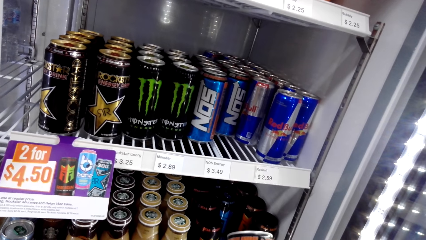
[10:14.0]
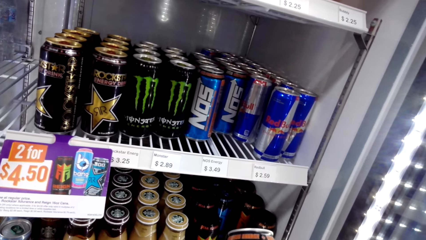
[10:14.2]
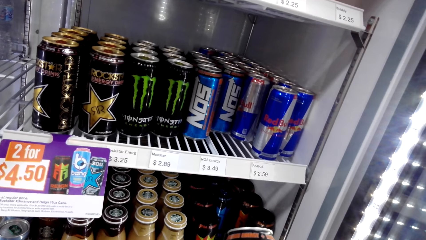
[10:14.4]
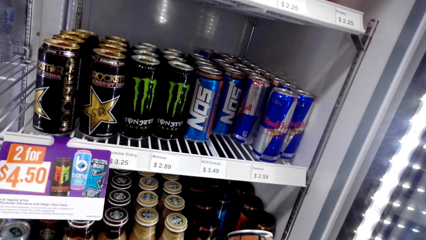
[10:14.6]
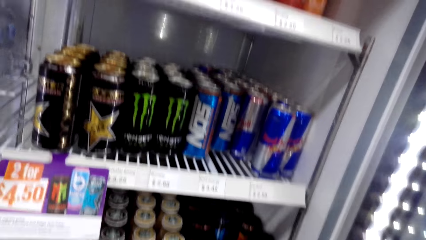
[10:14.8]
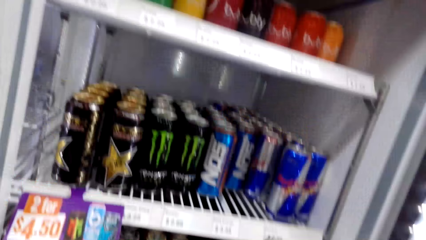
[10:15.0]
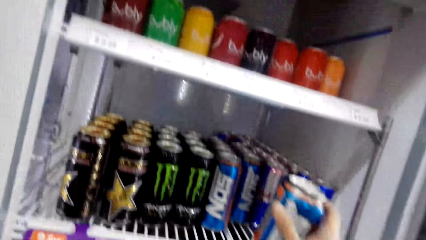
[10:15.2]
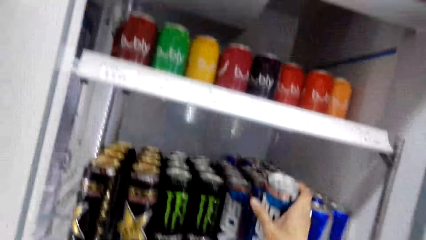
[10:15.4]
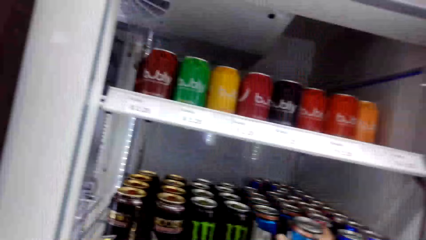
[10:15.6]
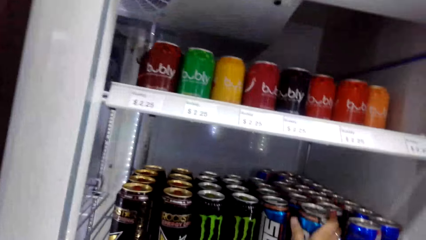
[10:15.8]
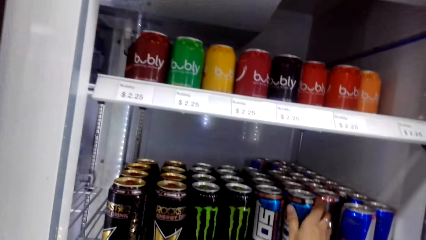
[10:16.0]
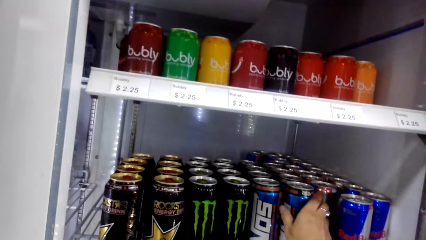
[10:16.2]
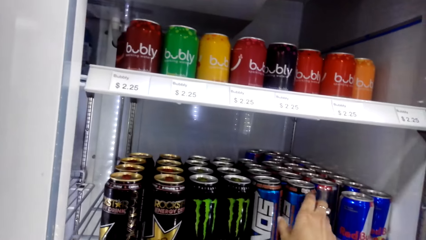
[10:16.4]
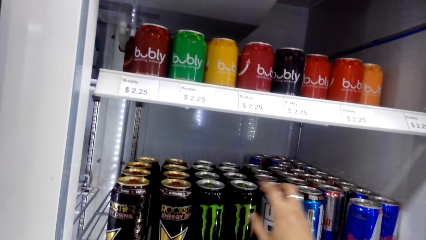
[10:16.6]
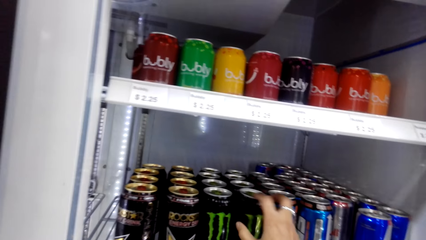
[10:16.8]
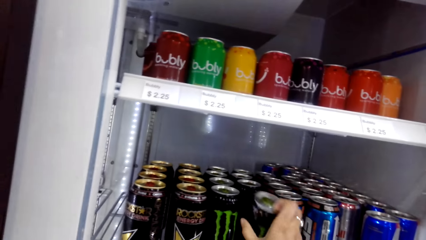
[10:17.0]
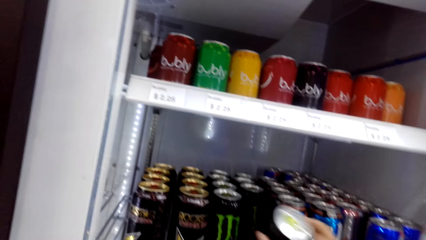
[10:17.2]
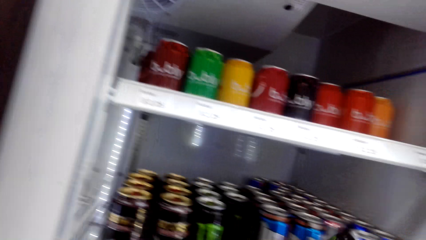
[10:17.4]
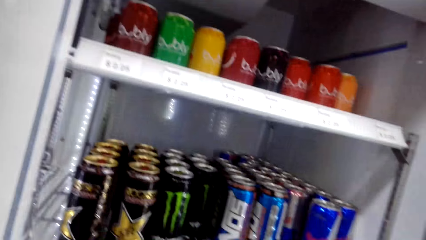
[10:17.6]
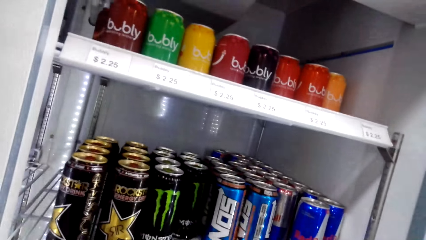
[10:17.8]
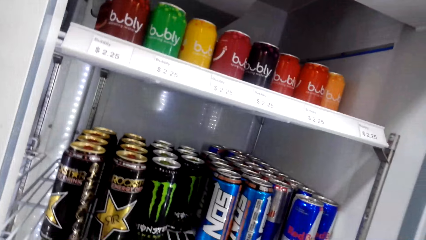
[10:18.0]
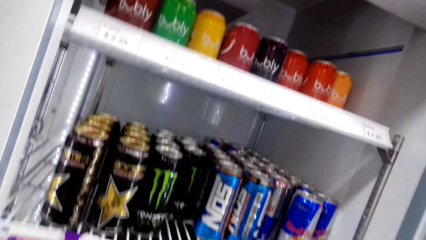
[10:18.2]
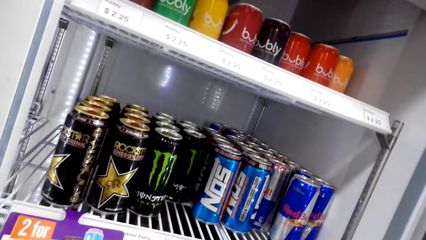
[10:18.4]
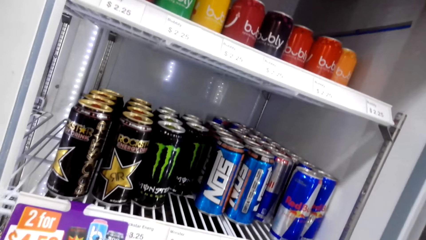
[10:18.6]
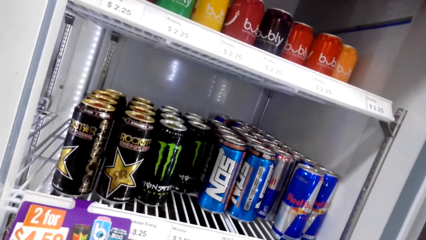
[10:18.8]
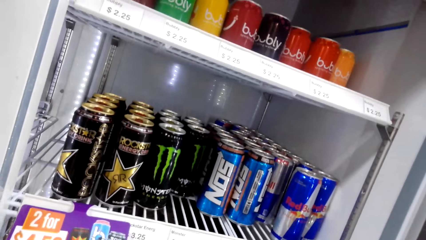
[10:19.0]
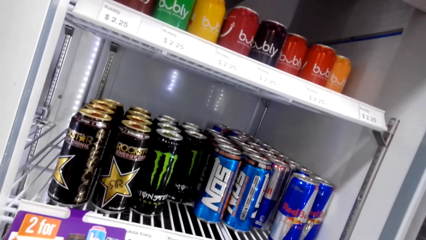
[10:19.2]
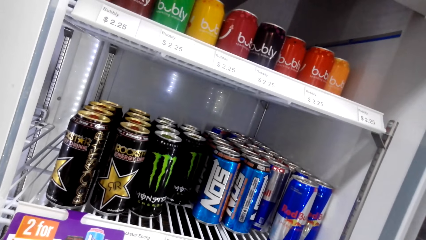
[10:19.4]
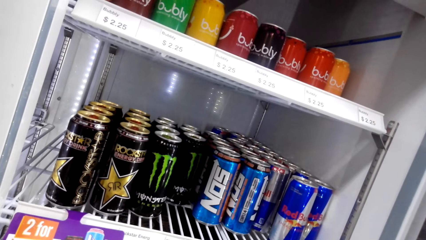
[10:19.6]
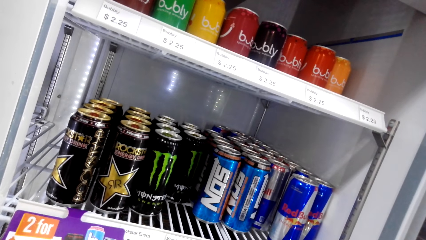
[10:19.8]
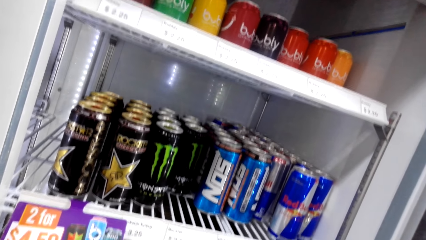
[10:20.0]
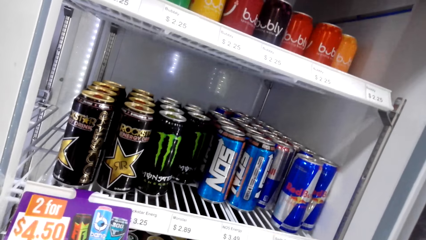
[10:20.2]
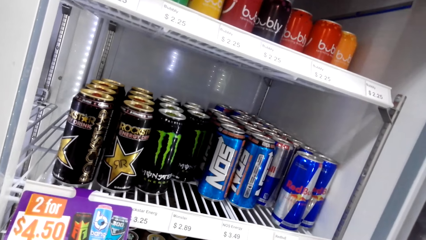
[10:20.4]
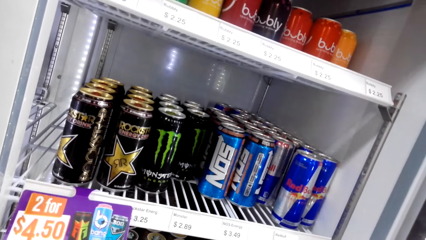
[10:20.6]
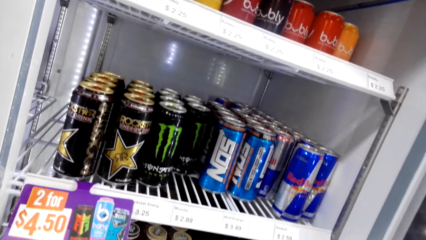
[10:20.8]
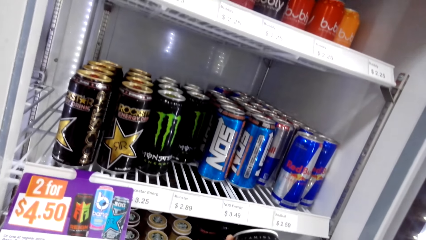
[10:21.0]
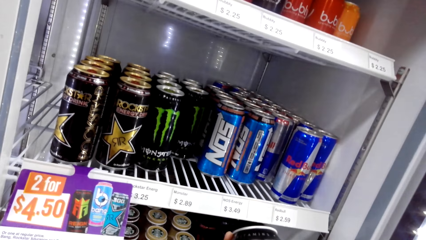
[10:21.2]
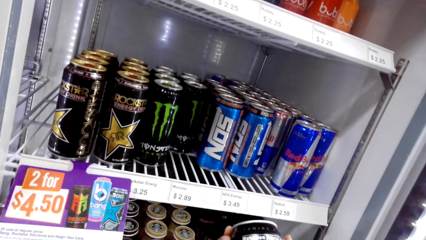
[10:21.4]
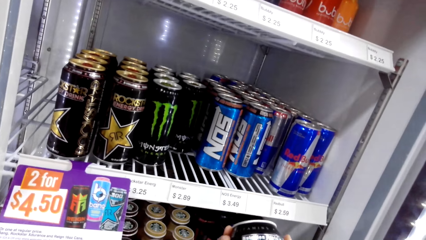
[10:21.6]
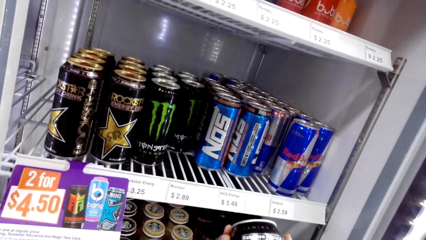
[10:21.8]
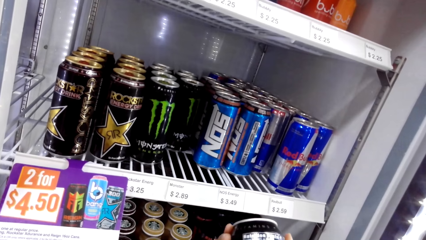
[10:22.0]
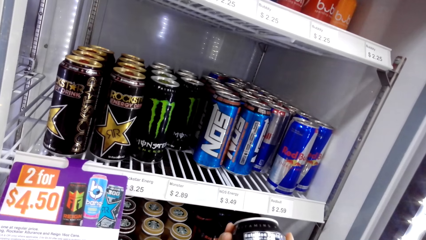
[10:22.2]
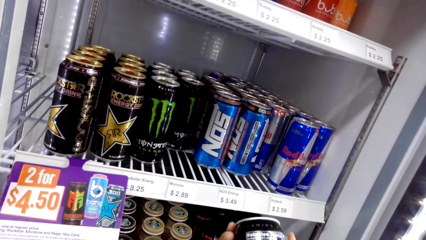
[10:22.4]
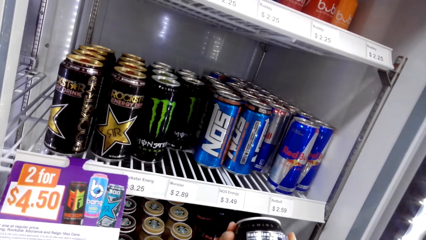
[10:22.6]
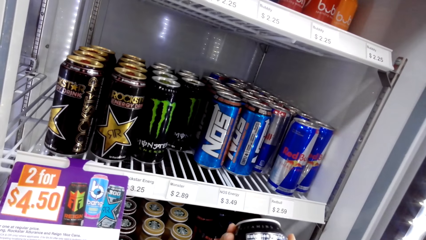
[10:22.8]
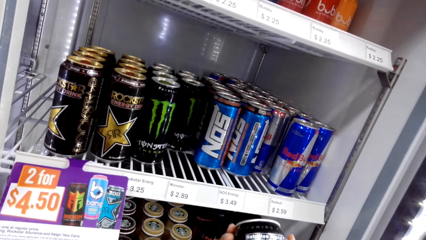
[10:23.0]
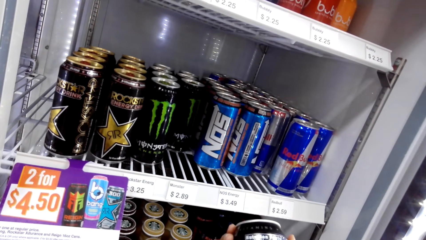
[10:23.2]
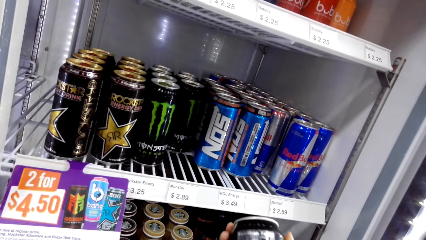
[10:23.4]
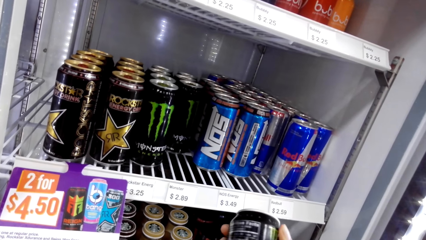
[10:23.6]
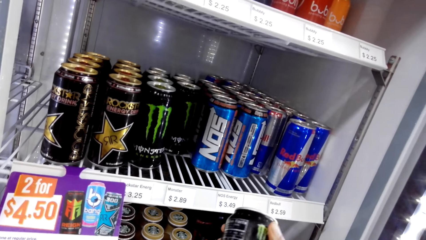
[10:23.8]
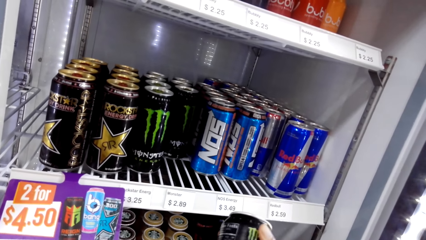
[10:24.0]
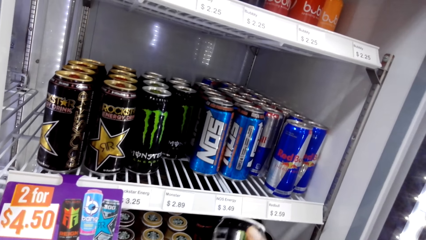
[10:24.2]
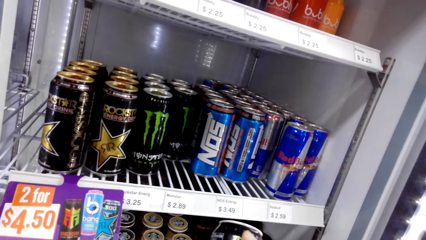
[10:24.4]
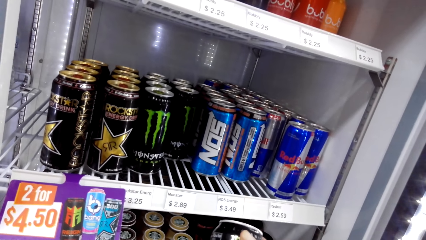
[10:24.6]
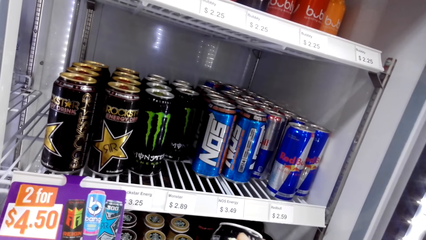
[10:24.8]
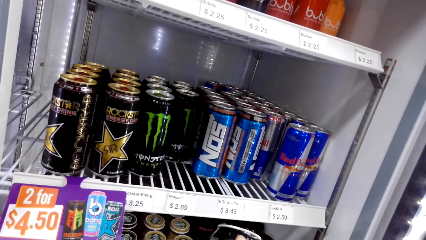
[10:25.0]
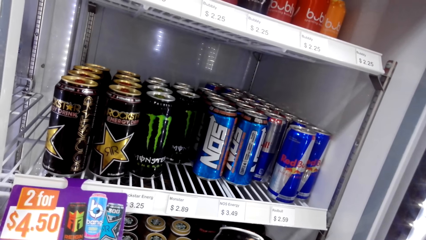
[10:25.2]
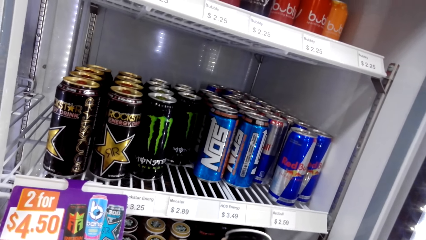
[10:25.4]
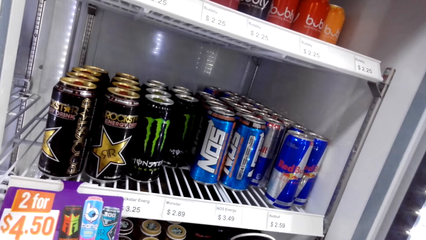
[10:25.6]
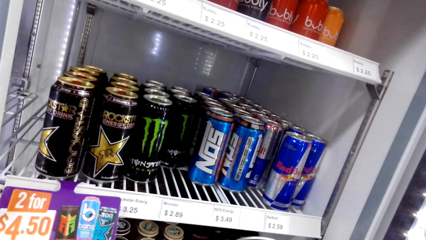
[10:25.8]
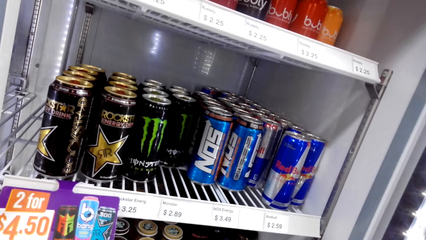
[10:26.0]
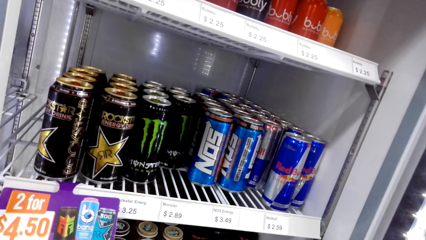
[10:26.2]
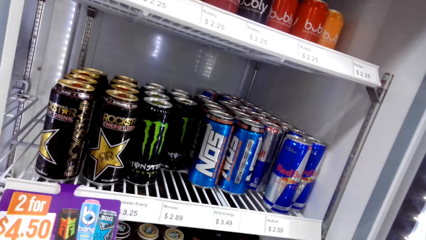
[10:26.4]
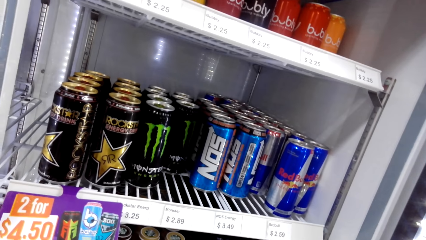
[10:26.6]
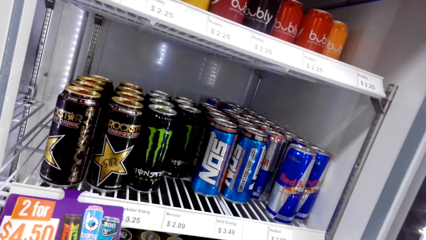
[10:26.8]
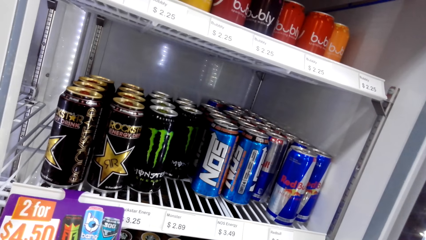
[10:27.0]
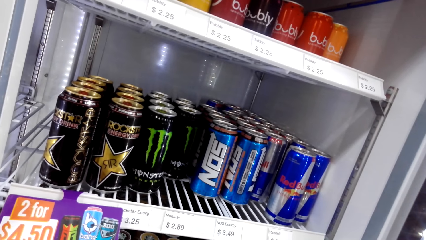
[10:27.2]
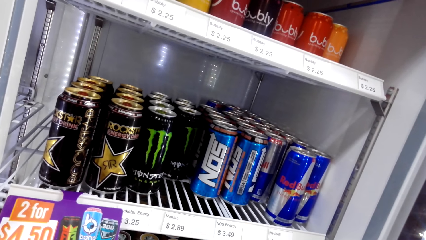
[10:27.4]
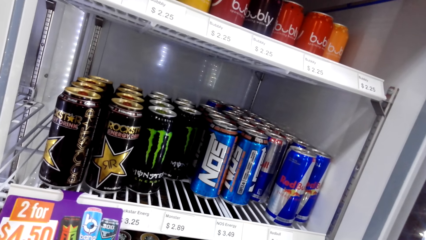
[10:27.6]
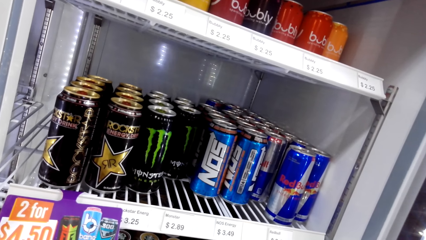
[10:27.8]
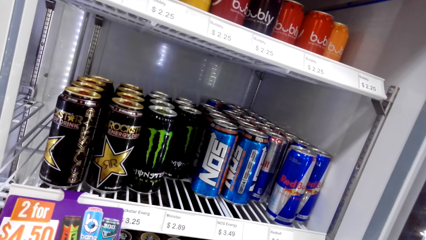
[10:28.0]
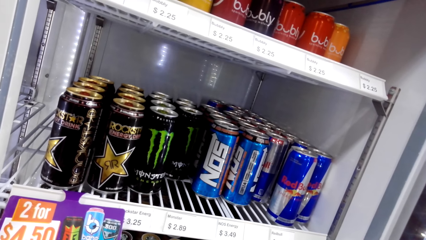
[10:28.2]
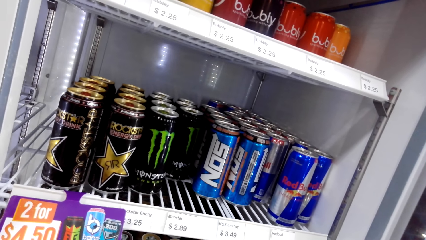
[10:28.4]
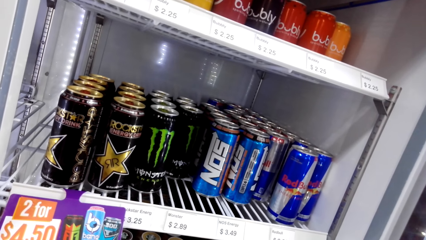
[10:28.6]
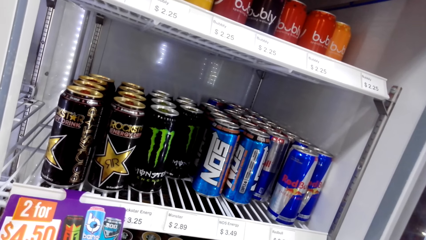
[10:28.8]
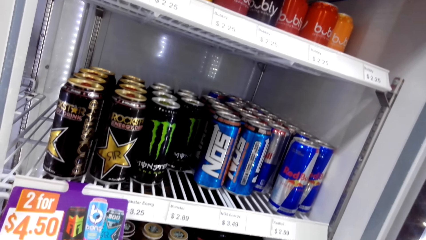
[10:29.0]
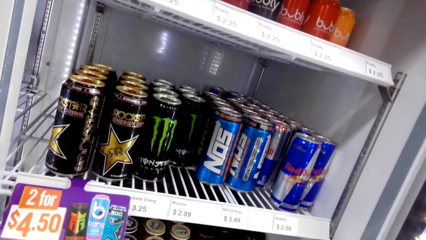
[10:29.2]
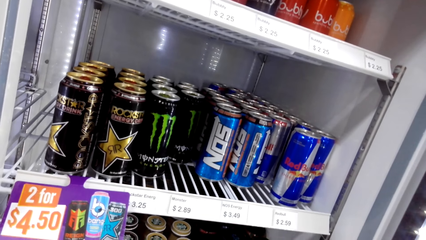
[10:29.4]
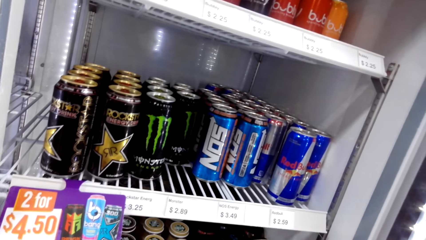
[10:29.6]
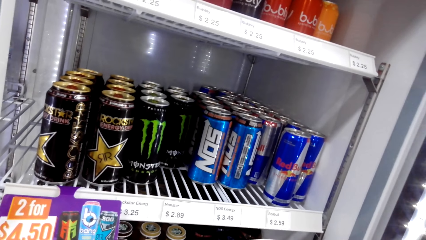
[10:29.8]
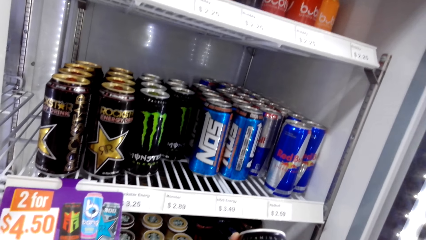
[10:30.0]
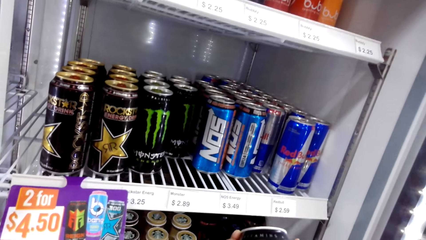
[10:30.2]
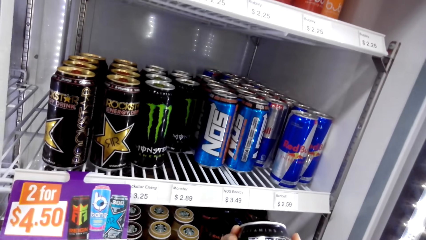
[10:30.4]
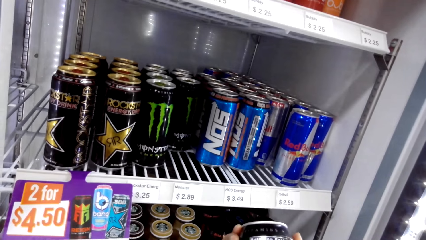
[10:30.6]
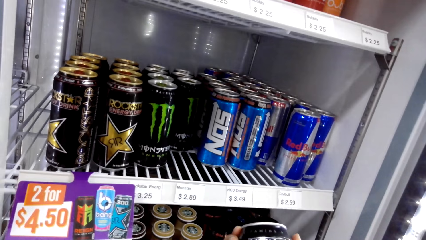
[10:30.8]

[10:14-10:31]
The camera wearer returns the NO5 drink in the fridge. They pick up a Monster drink and look at the drinks. They talk. They read the writings on the bottle. They look at the drinks.
